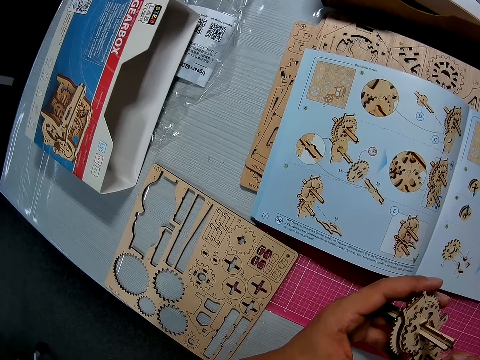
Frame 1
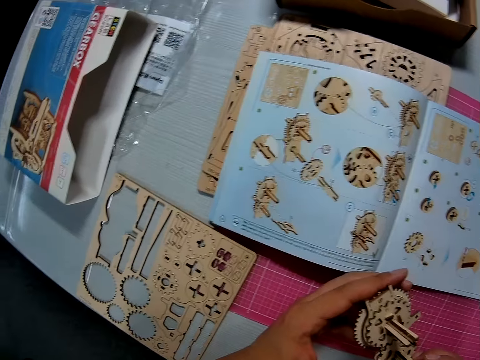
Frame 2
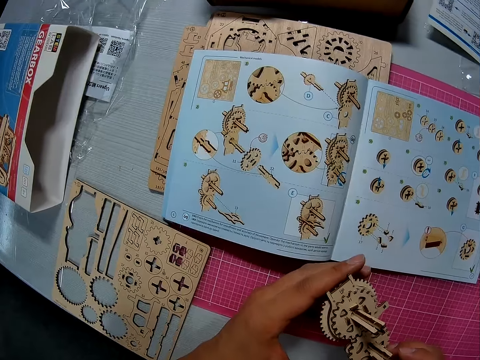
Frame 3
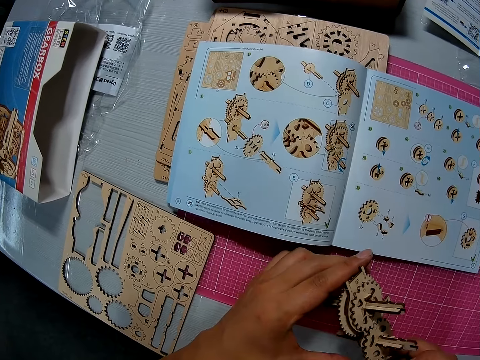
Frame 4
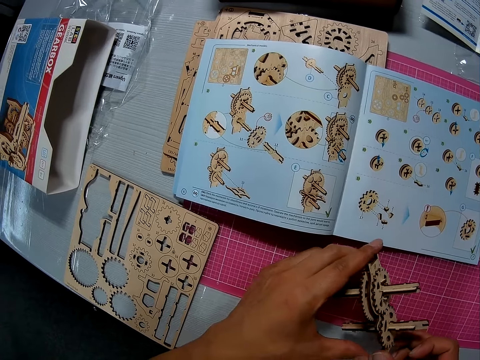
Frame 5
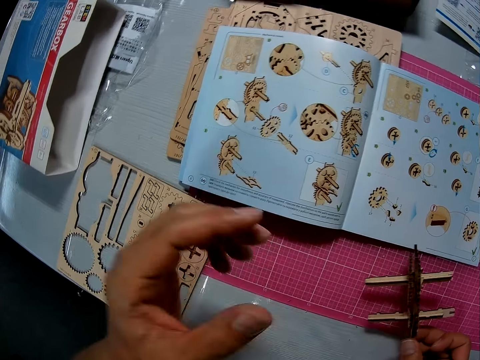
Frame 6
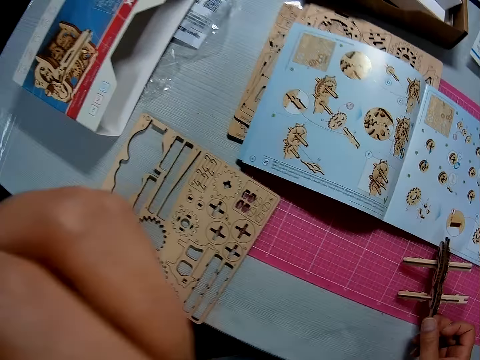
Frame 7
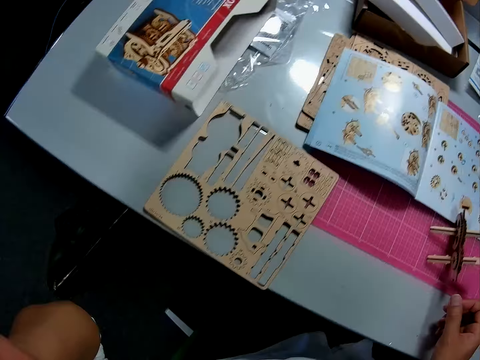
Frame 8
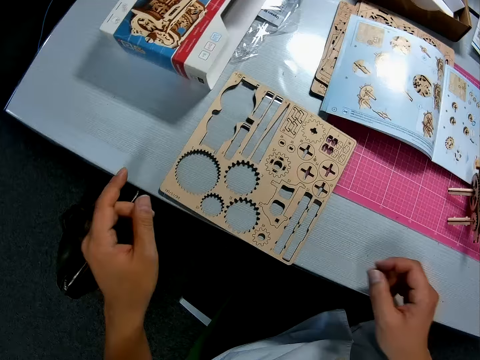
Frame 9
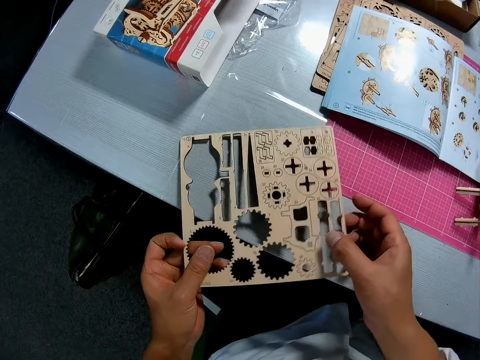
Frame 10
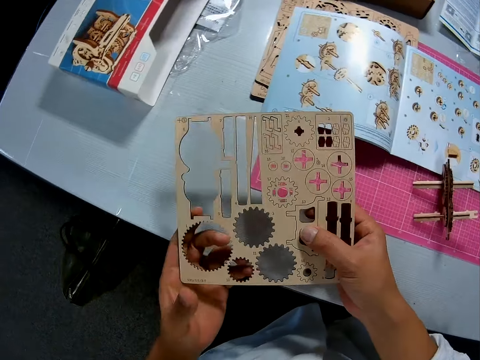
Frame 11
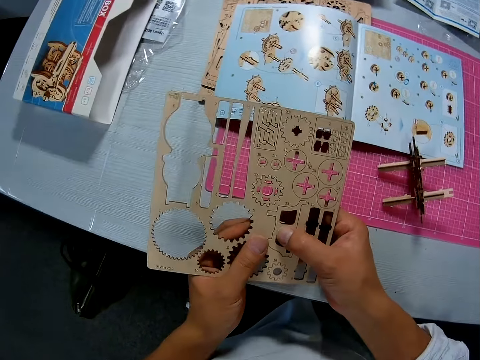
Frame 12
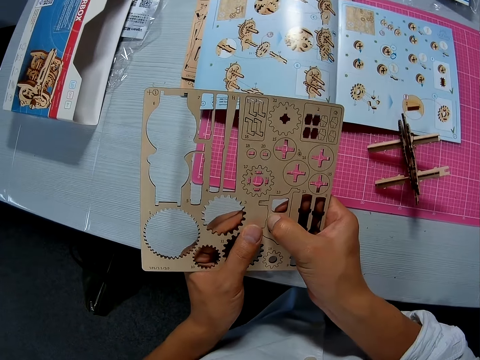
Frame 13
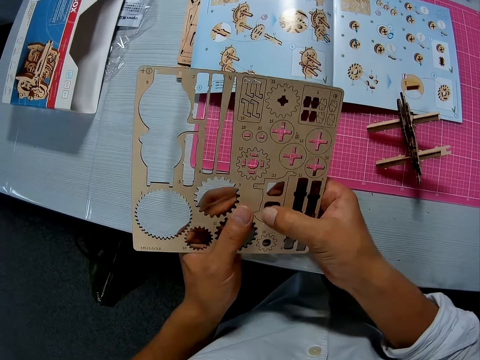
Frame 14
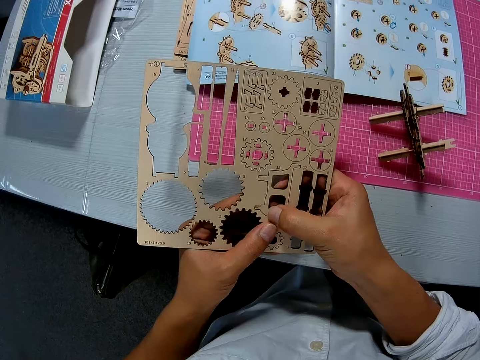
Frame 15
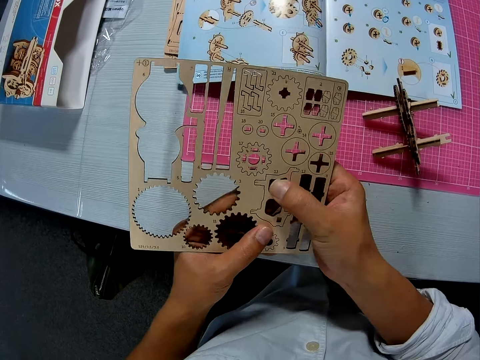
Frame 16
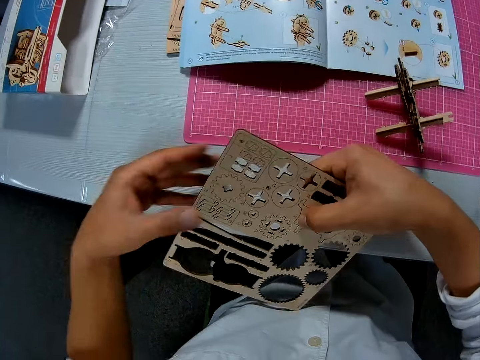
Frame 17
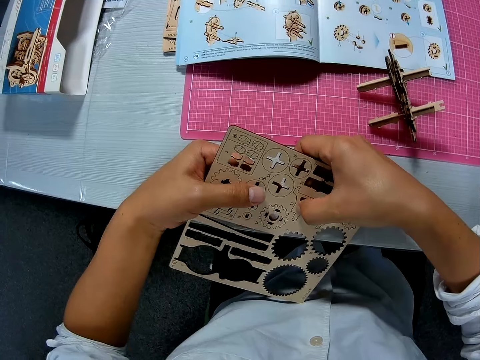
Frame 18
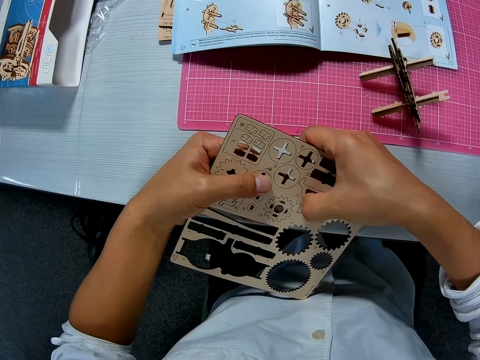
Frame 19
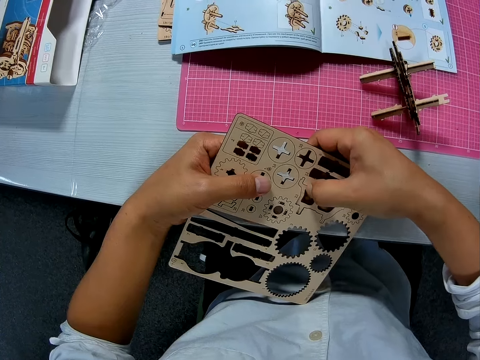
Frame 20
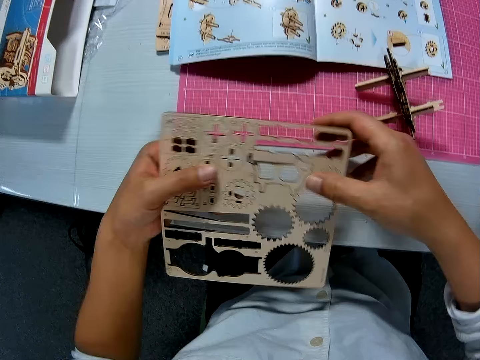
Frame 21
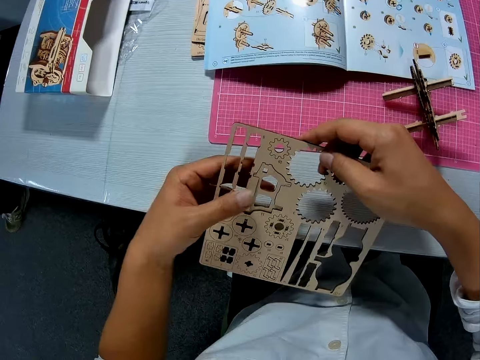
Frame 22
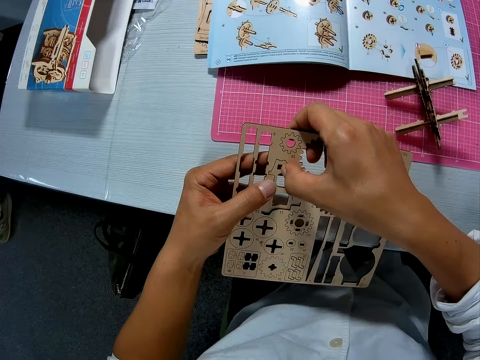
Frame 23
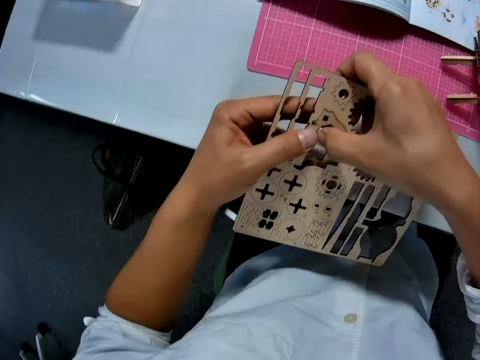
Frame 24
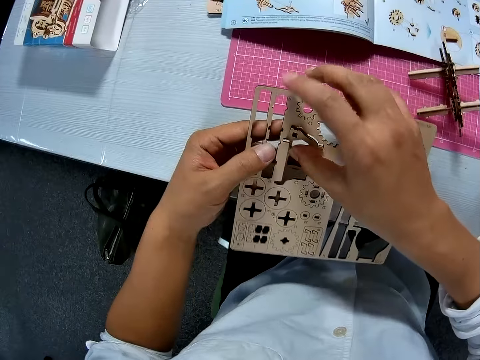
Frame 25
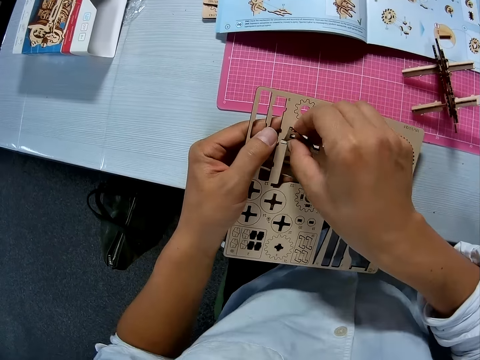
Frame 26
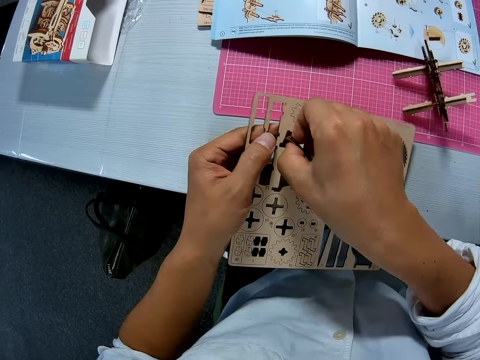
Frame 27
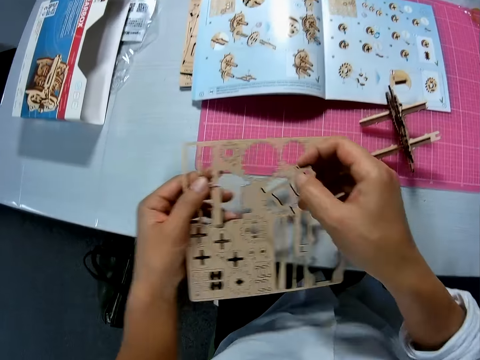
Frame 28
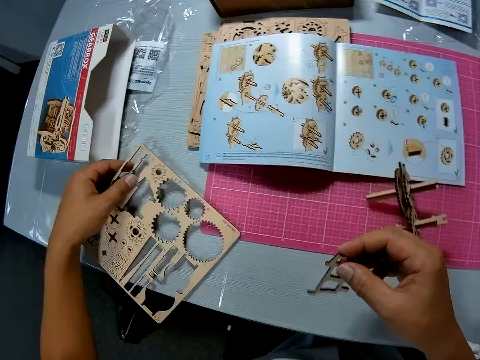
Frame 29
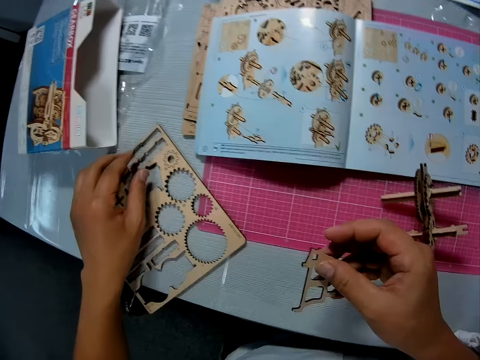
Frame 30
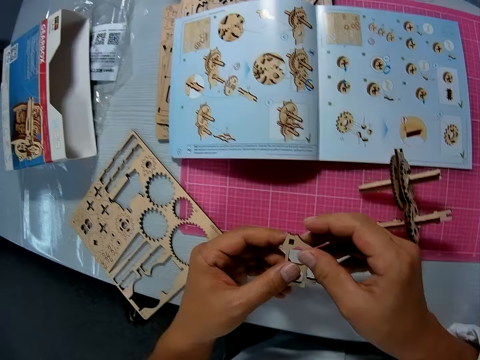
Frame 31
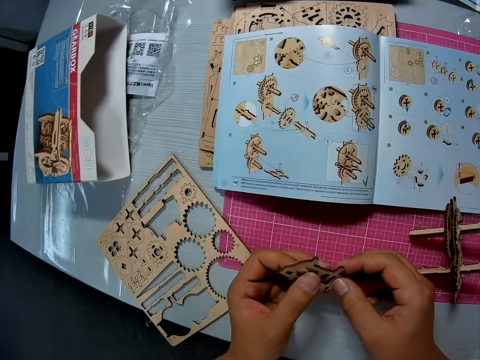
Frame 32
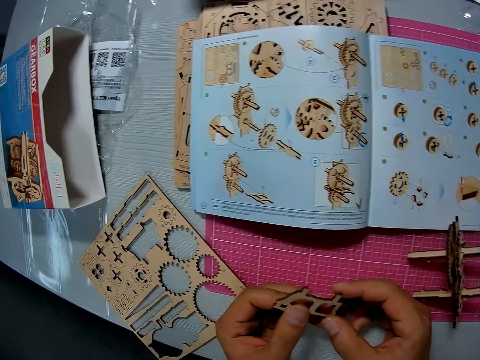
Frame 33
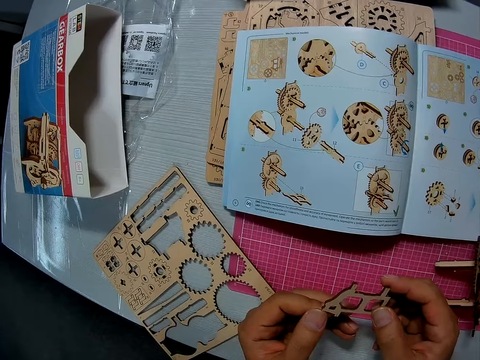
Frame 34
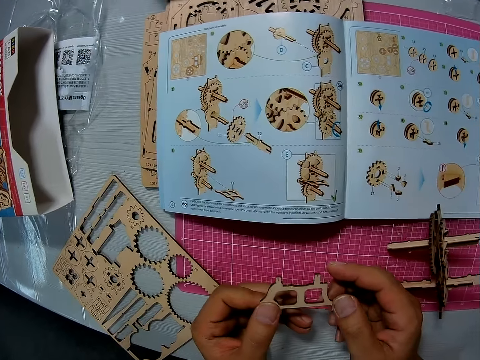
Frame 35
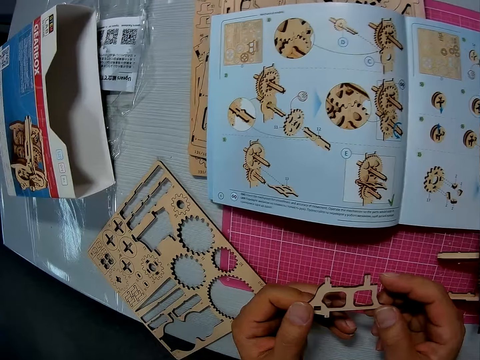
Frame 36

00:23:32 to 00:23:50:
The camera wearer drops the mechanical model on the table. He raises his left hand. He picks up the model material, a sheet of pieces of the mechanical model. He pushes out a second piece from the sheet. He turns the model material, removes the model pieces, turns the model material, and removes the model pieces. He picks a piece of the model material. He places the model material on the table. He turns the piece around with both hands. He stares at the drive shaft. He looks at the manual on the table.

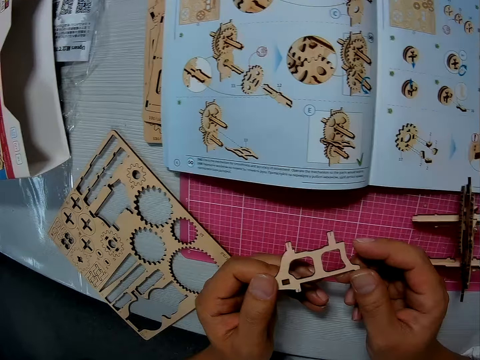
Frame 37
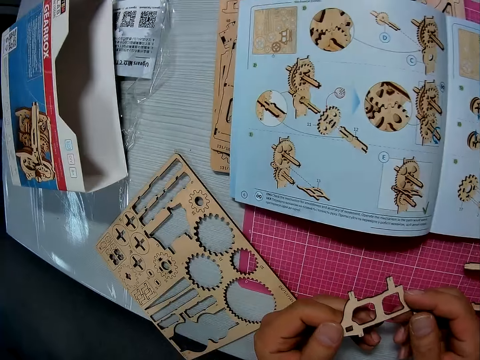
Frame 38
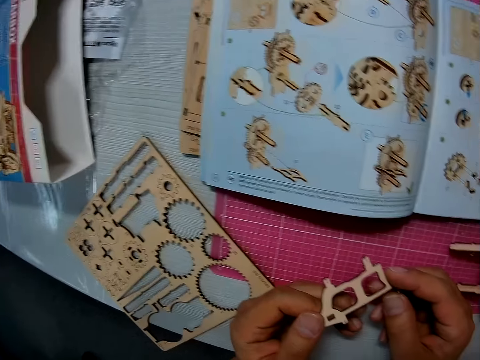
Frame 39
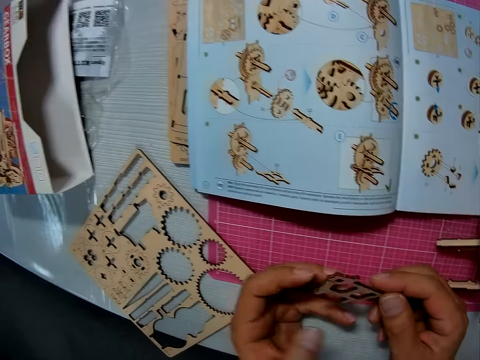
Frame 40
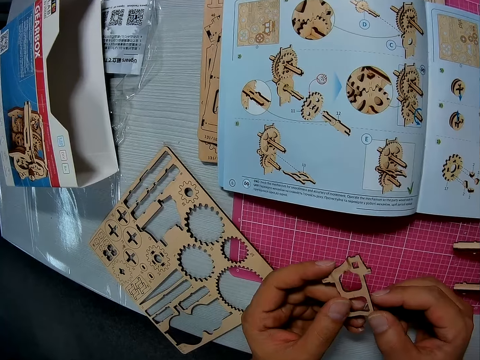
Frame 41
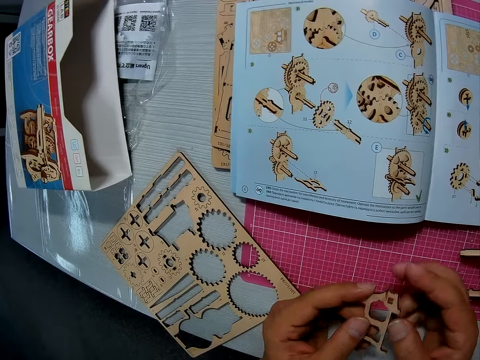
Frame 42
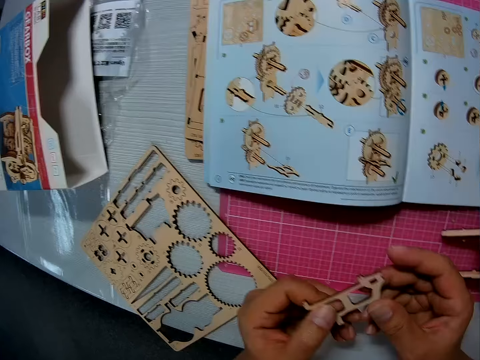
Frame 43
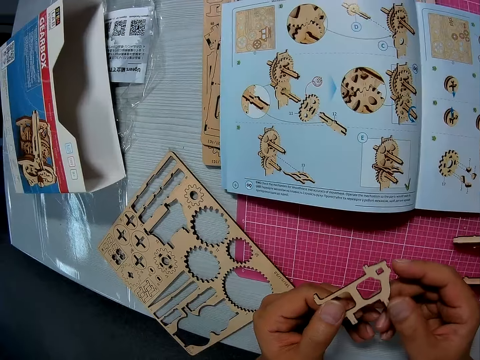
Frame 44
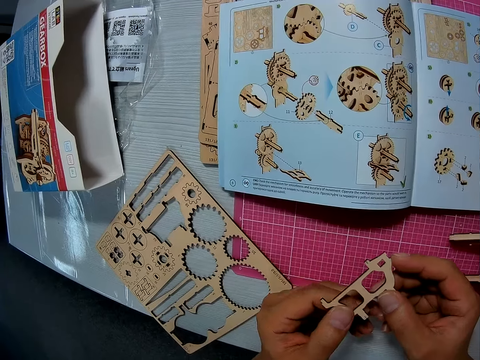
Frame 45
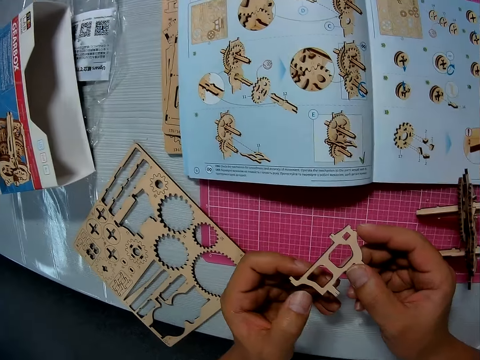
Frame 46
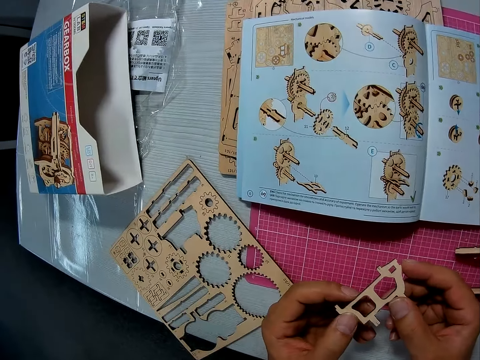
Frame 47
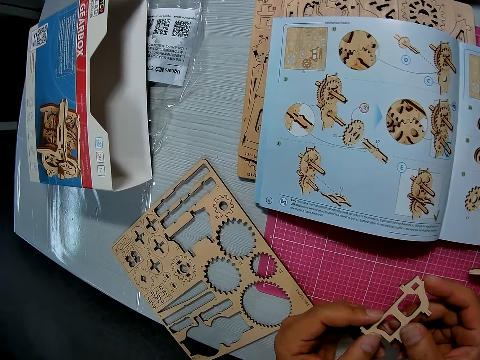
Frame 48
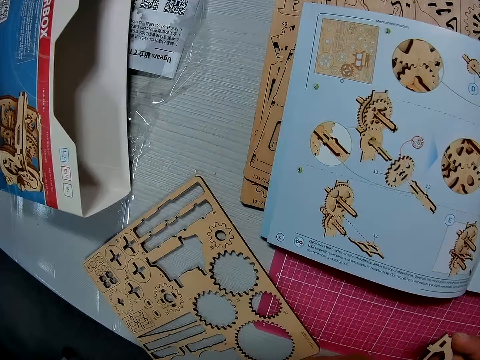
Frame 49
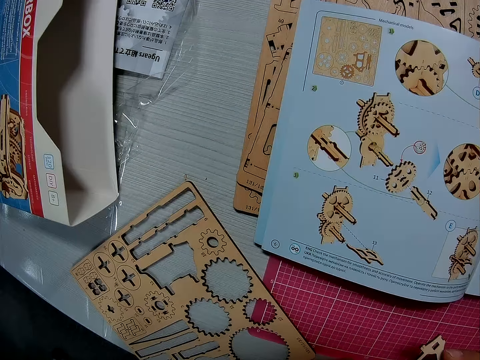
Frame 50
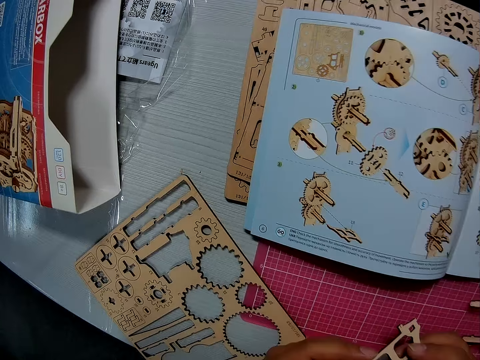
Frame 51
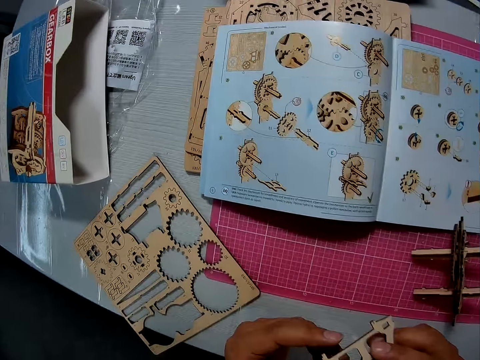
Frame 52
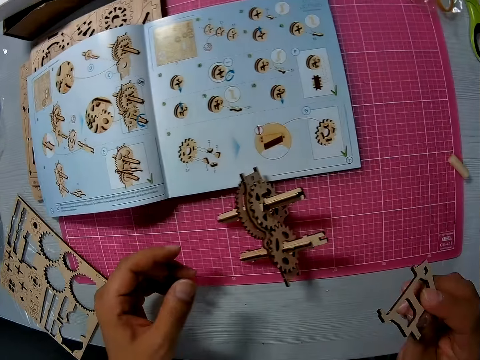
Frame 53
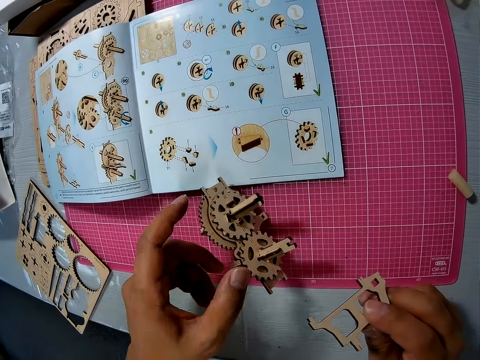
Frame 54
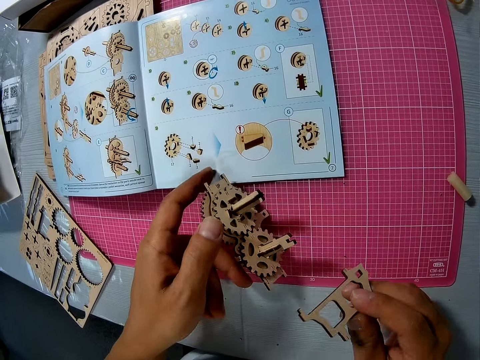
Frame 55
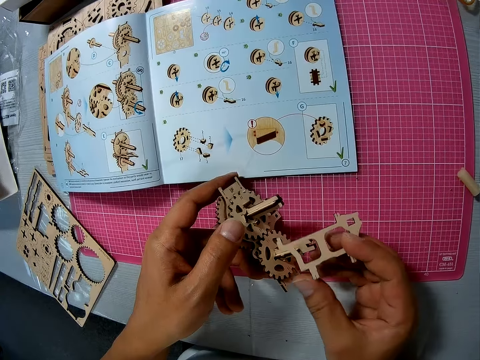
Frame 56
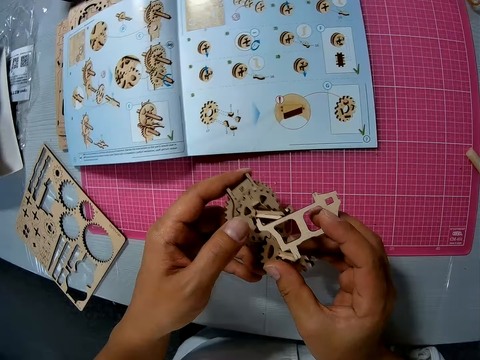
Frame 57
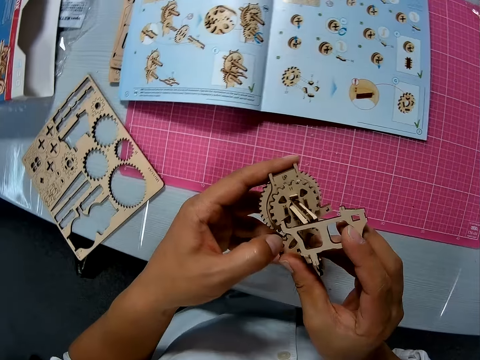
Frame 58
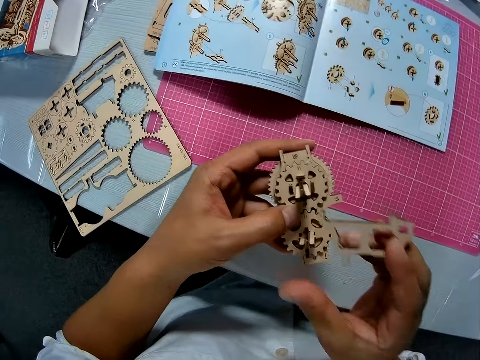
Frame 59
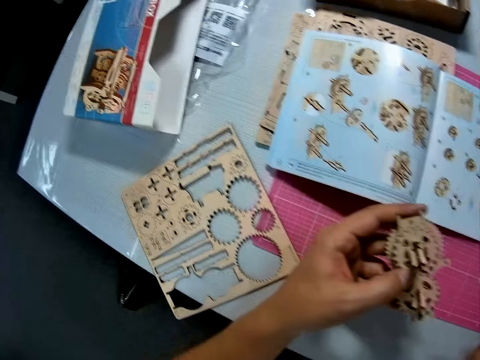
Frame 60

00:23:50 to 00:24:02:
The camera wearer turns the piece or drive shaft around with both hands. They stare at the drive shaft. They pick up the mechanical model or gear model from the table. They stare at the gear model.
